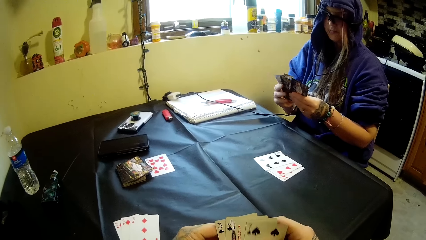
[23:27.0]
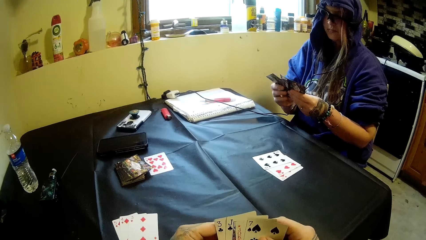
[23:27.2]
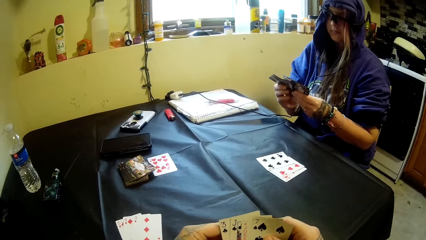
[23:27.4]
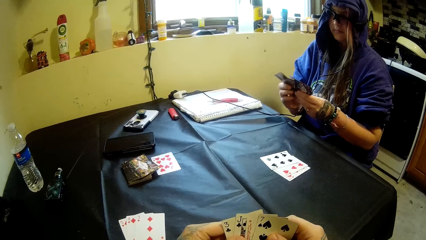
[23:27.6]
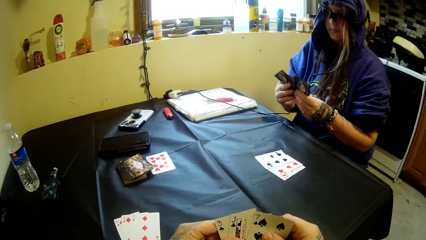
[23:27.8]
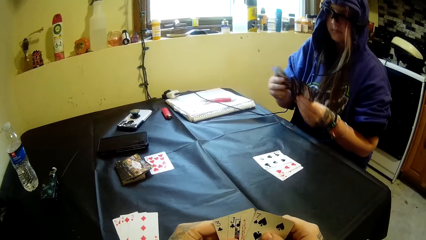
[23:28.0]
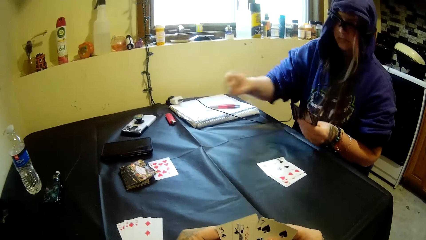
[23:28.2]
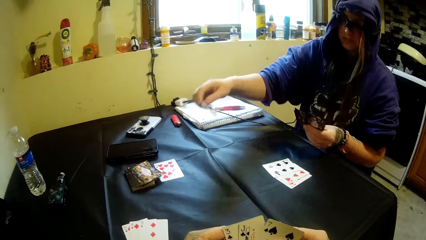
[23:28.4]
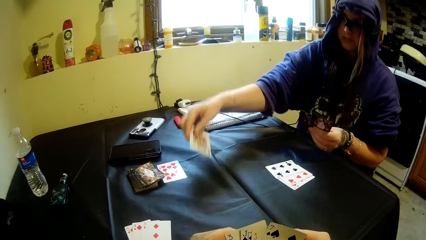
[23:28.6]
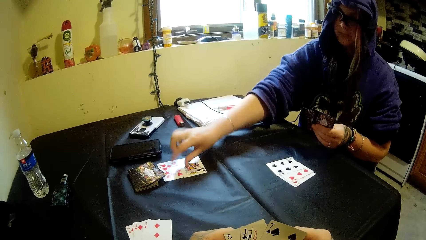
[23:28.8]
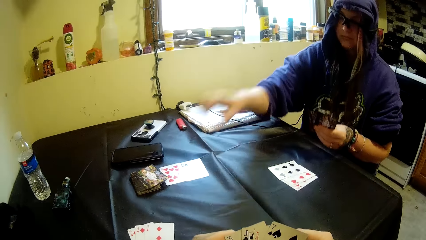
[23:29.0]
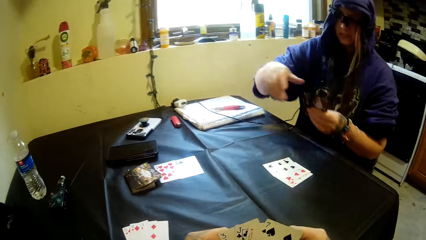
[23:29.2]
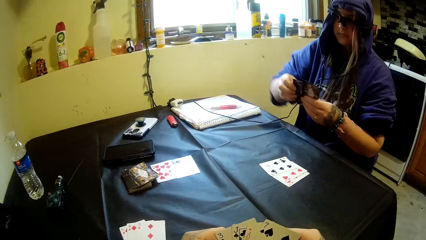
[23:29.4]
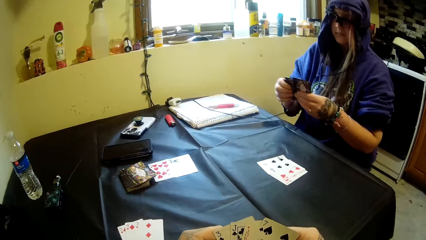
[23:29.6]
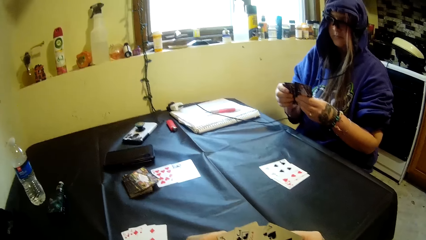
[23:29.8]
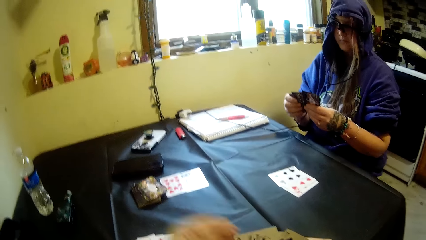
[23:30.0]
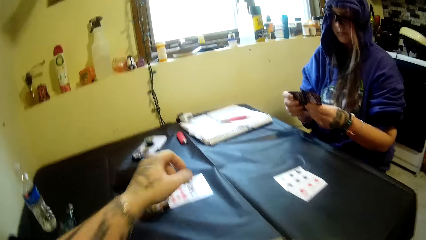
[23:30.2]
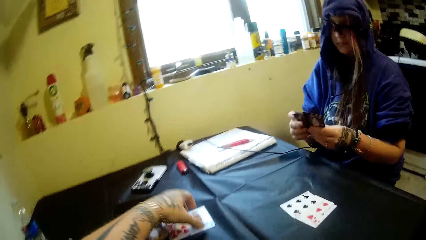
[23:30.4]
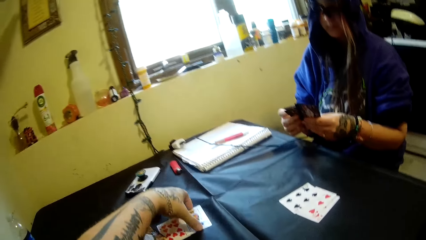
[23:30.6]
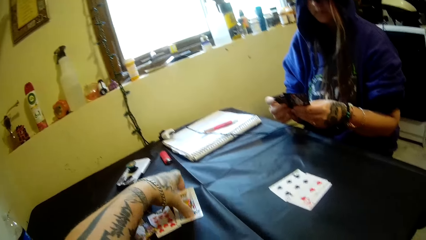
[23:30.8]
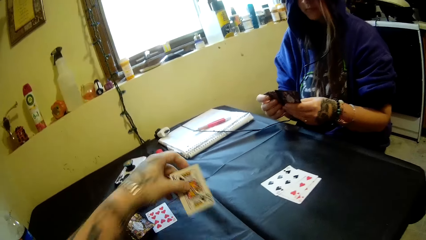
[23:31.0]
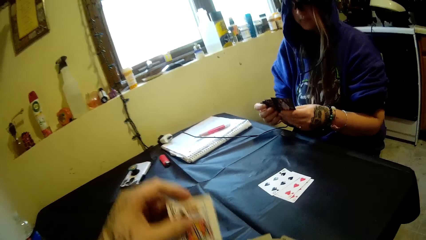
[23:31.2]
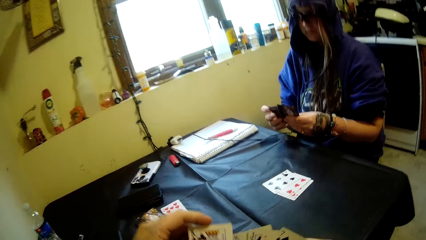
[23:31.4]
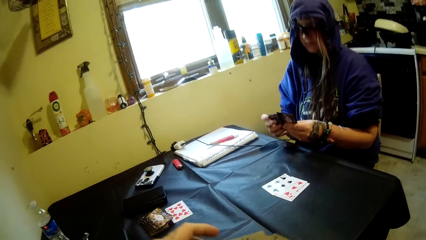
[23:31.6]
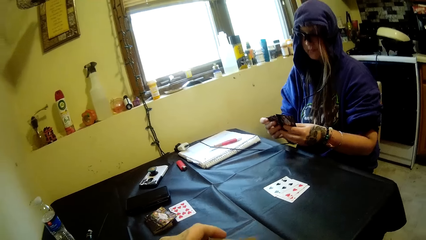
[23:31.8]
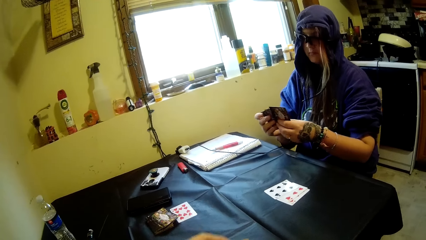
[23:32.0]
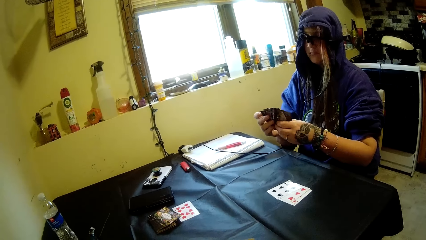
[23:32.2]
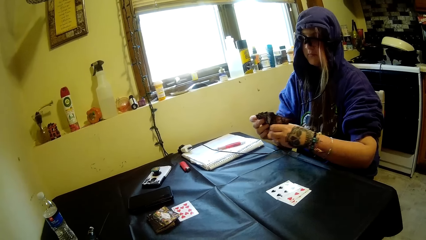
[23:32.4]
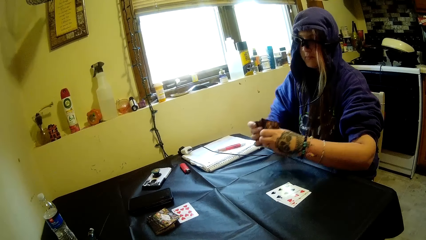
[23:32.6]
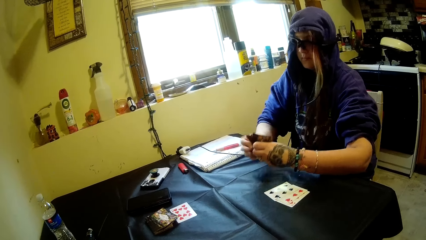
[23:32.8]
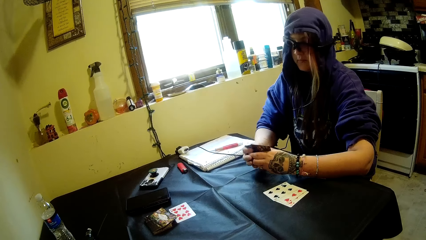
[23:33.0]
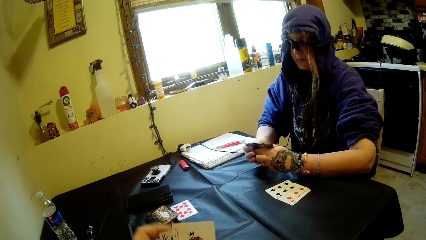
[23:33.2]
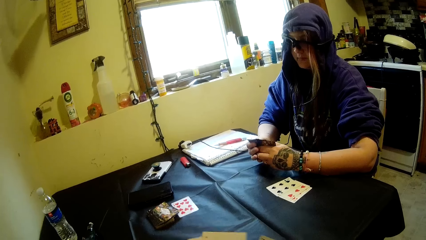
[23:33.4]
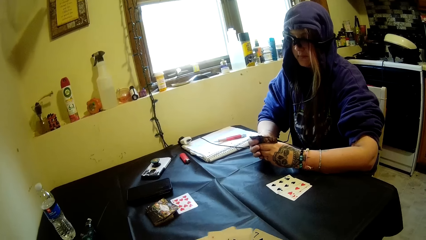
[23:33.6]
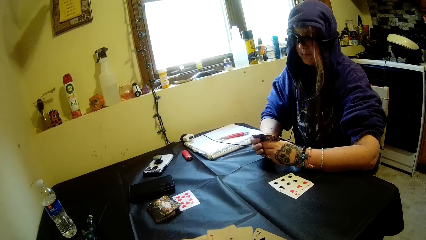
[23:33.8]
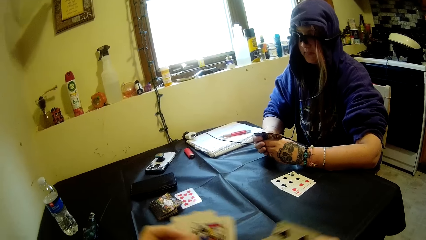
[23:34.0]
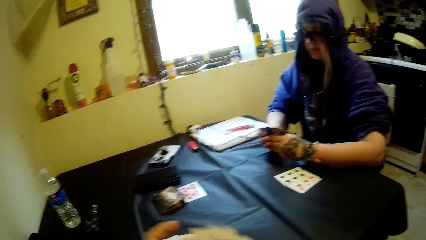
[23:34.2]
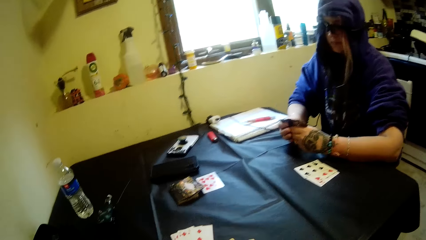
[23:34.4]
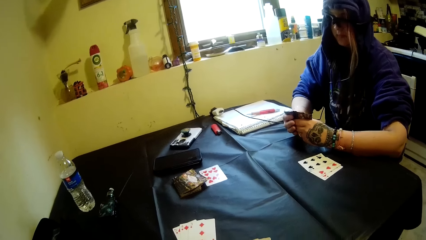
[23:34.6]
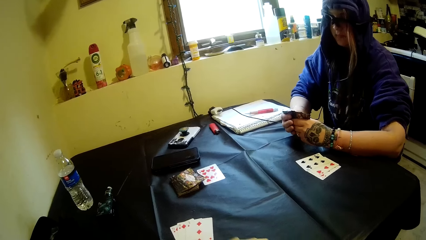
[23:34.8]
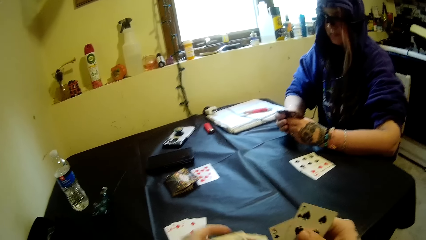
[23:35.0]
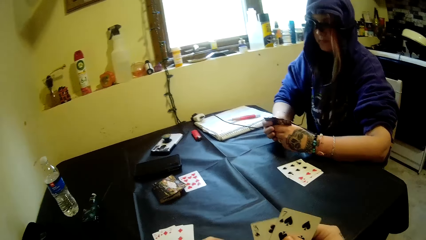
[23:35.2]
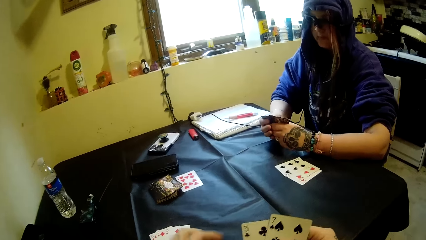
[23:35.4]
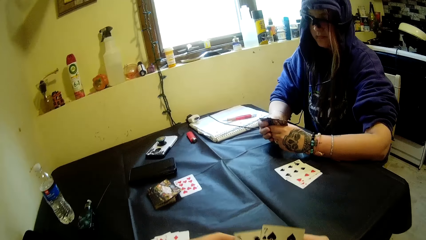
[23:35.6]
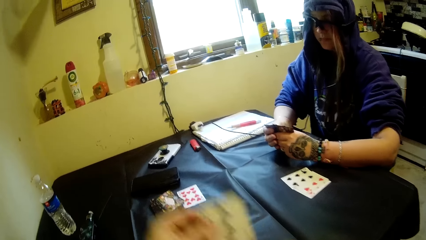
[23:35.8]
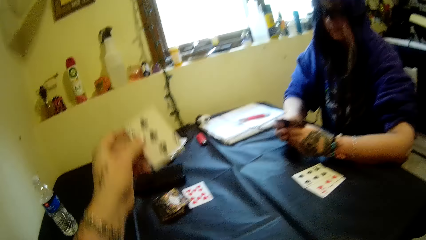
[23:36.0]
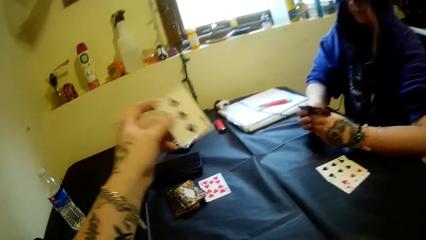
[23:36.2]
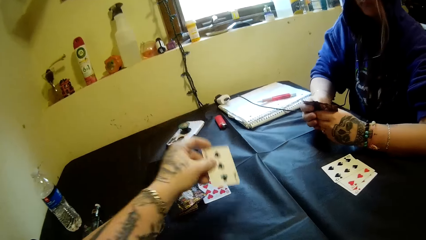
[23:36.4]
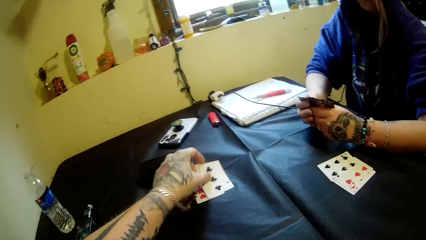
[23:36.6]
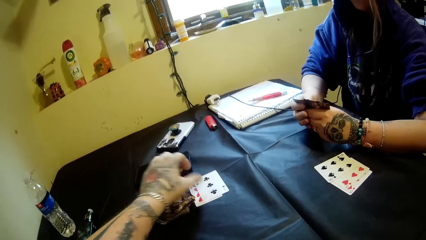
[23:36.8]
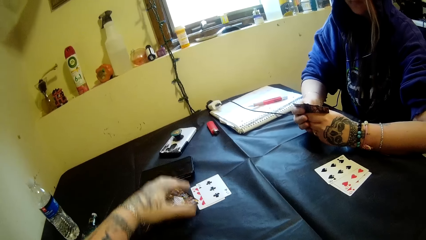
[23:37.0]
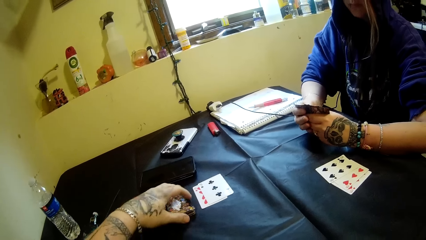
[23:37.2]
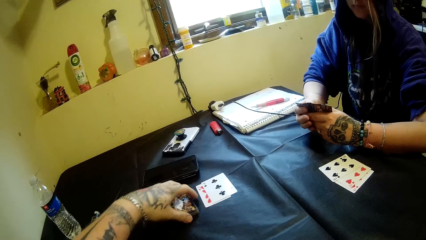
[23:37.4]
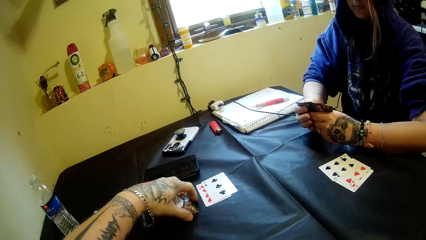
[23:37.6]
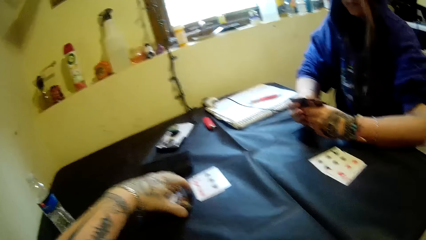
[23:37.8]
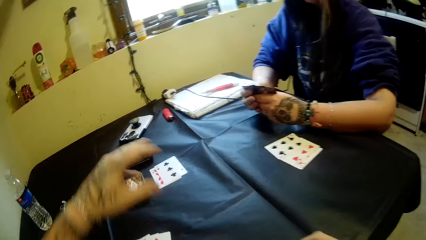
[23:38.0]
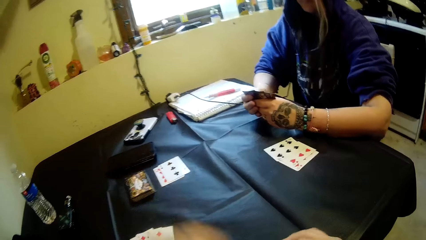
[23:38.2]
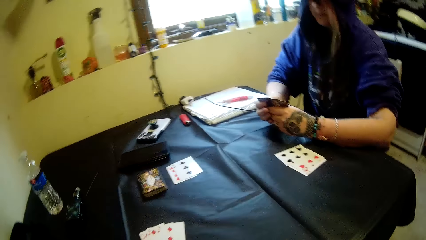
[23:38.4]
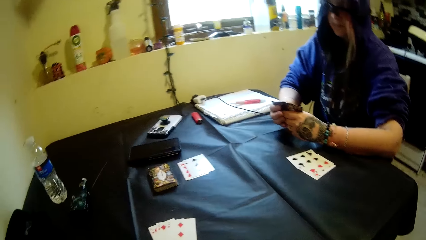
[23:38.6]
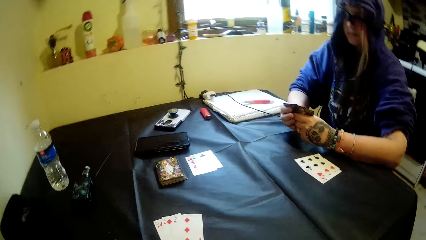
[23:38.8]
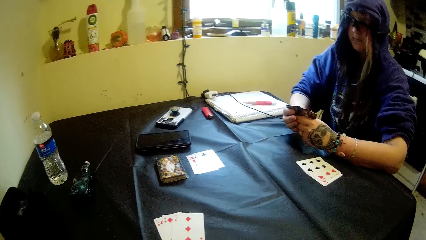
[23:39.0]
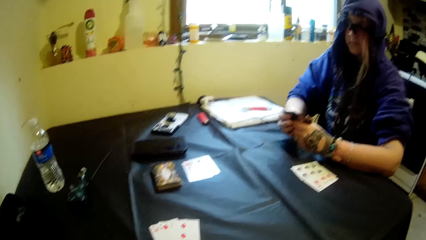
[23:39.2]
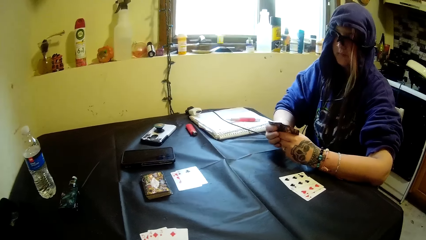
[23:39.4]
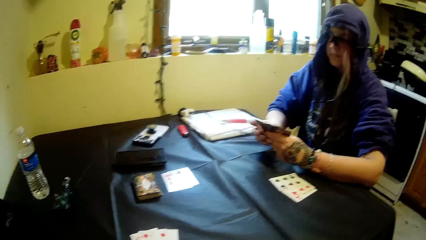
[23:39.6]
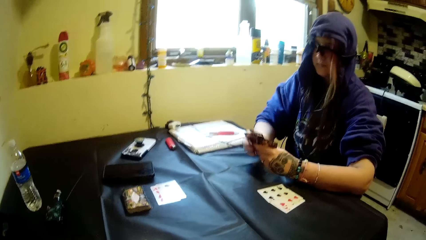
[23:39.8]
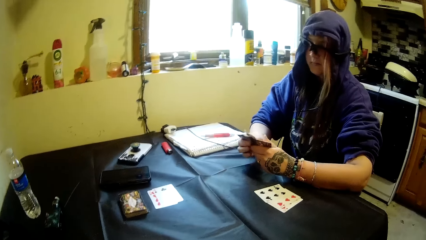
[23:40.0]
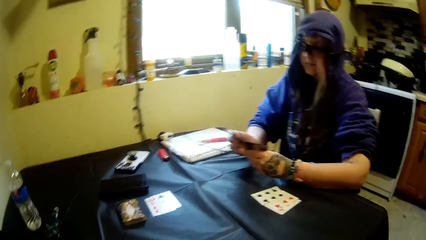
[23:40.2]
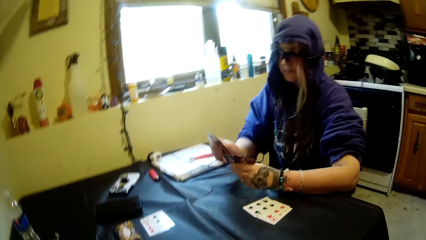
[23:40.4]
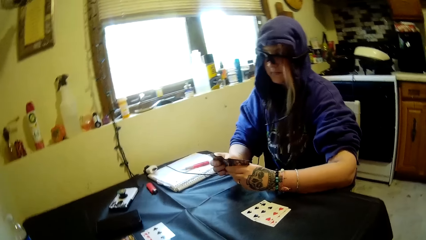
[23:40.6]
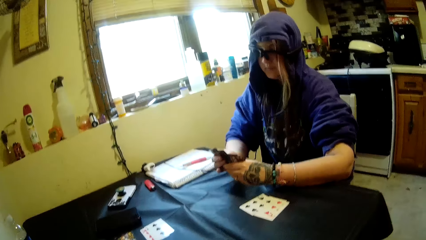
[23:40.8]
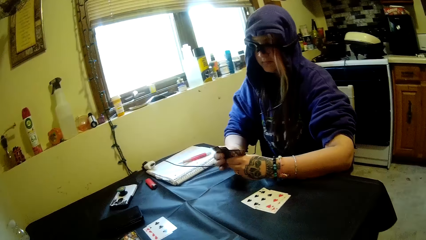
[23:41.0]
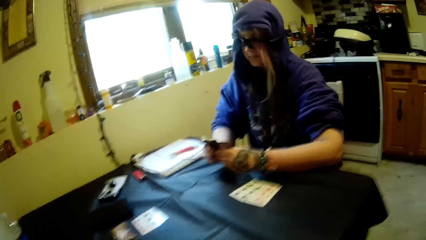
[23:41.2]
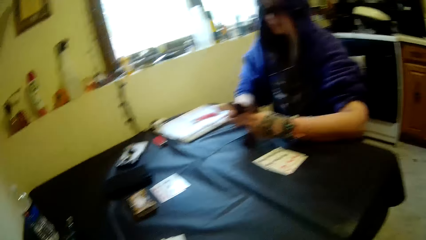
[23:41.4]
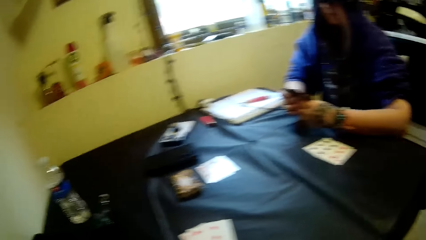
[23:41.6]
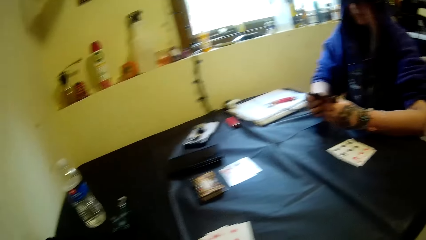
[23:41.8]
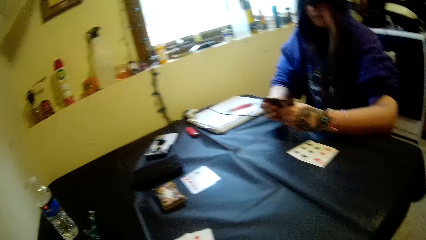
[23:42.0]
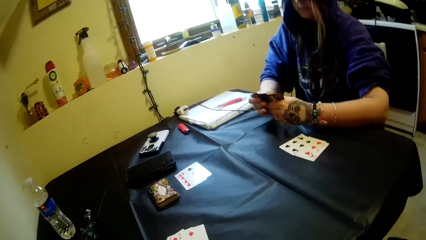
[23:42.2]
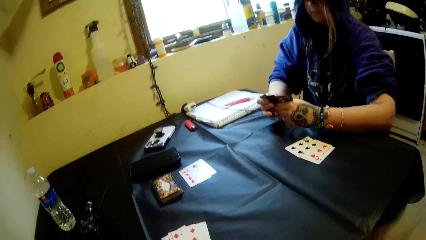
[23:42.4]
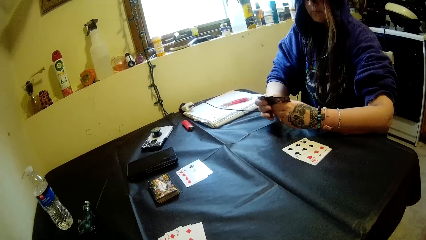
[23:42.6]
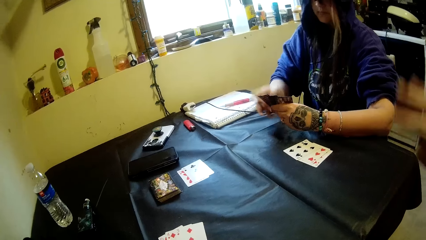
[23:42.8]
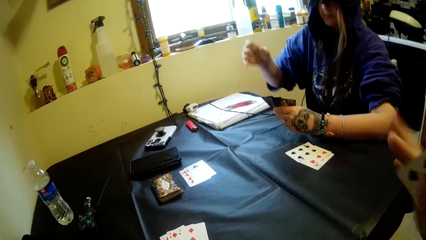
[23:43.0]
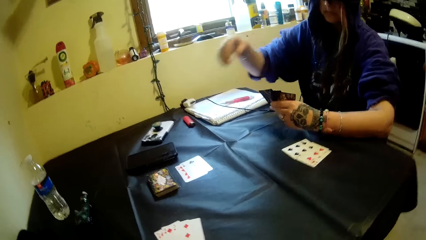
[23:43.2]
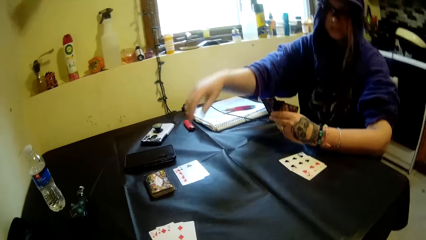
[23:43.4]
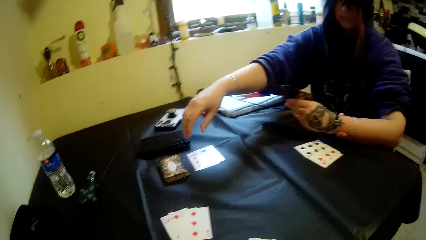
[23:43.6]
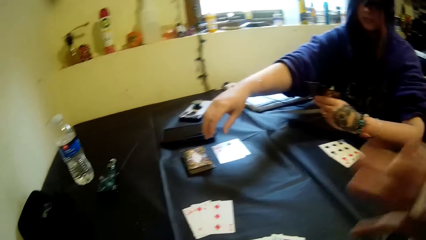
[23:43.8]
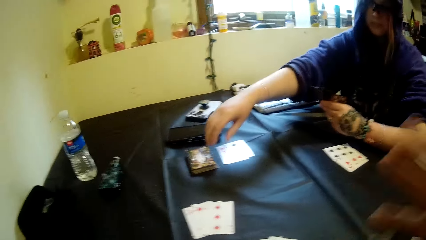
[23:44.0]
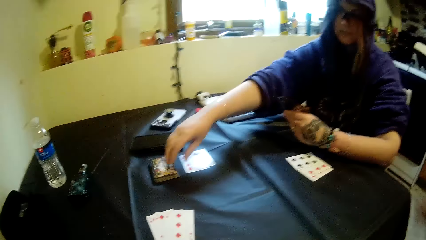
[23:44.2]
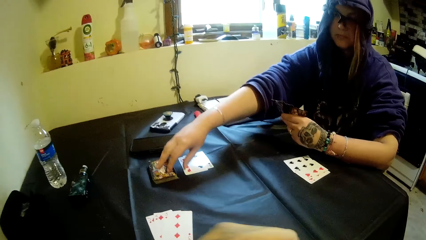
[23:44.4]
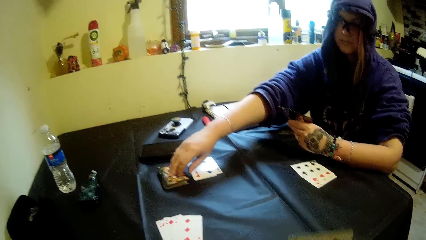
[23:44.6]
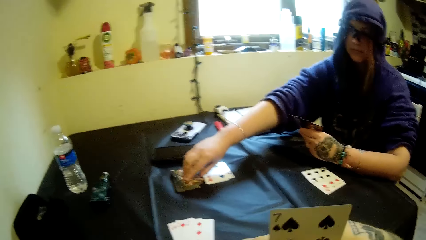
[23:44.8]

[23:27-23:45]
A woman moves the cards in her hands. She plays the cards in her right hand on the table. She stares at the playing card. She moves the cards in her hands. The camera wearer picks a card on the table with his left hand. The woman stares at the playing card. The camera wearer joins the card in his left hand with the other cards in his hands. He moves the cards in his hands. He plays a card in his left hand on the table. He holds playing cards. He adjusts the stack of cards on the table with his left hand. The woman stares at the playing cards. She moves the cards in her hands. The camera wearer moves his hand to something. The woman picks a playing card.
